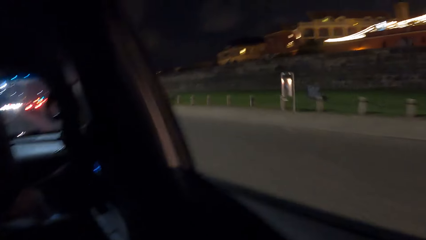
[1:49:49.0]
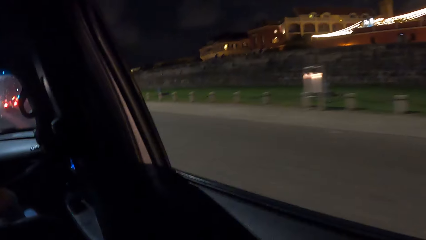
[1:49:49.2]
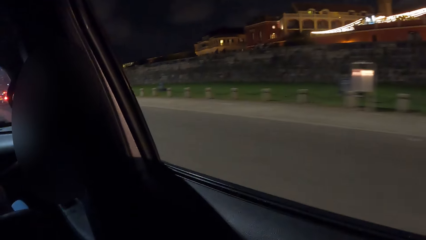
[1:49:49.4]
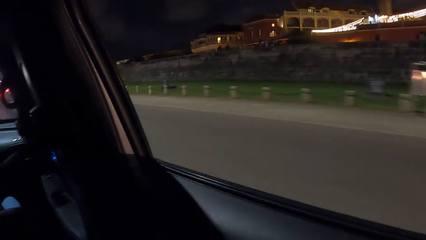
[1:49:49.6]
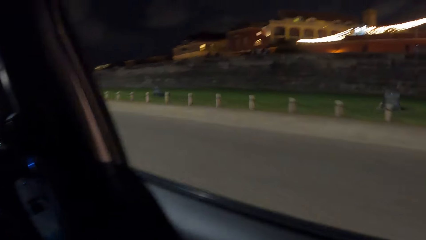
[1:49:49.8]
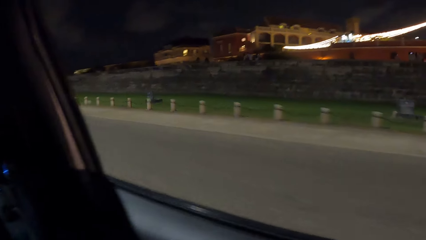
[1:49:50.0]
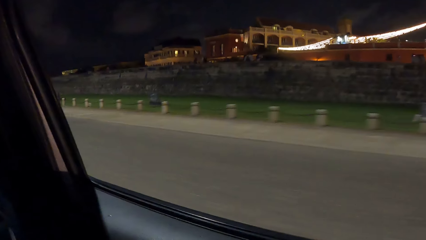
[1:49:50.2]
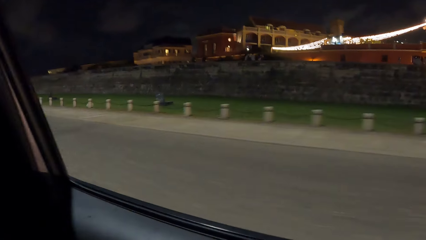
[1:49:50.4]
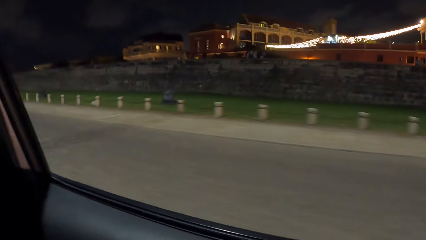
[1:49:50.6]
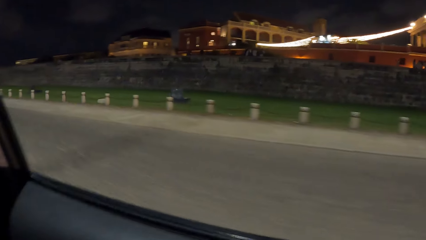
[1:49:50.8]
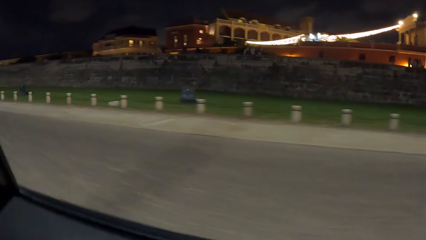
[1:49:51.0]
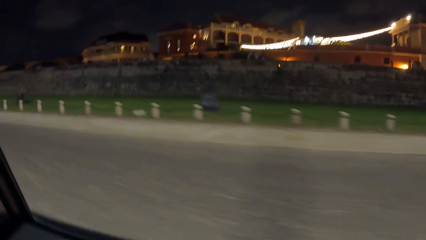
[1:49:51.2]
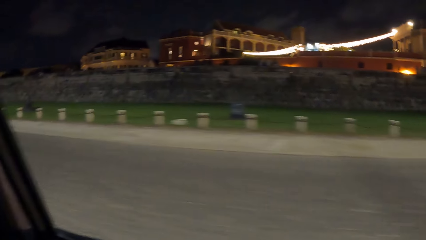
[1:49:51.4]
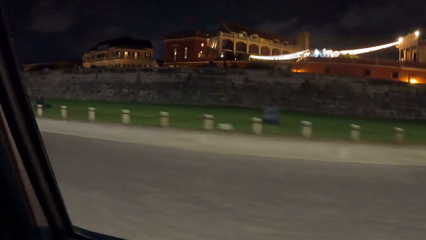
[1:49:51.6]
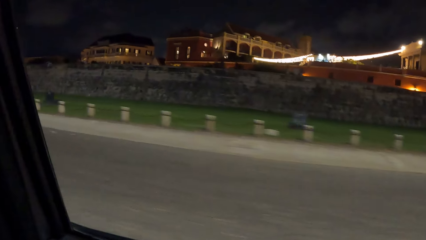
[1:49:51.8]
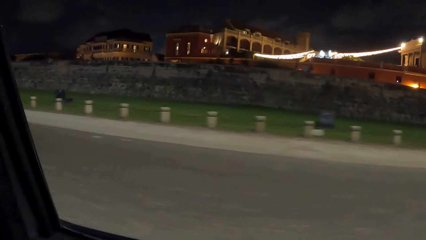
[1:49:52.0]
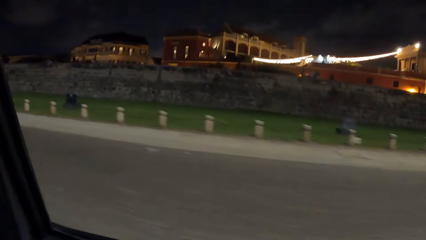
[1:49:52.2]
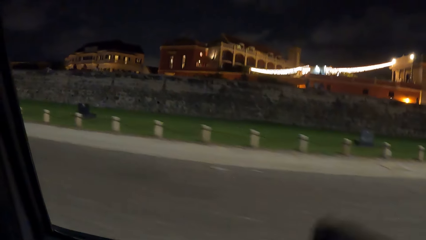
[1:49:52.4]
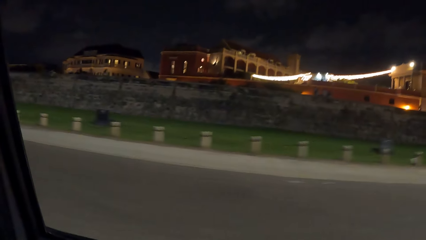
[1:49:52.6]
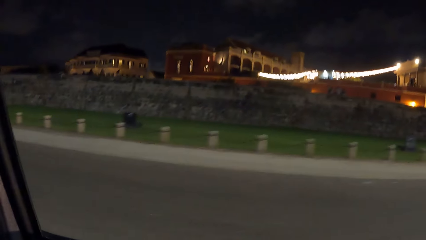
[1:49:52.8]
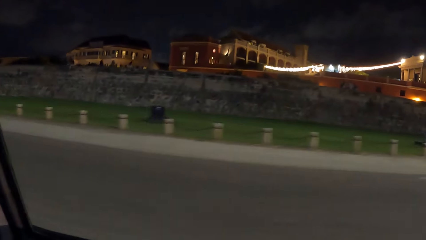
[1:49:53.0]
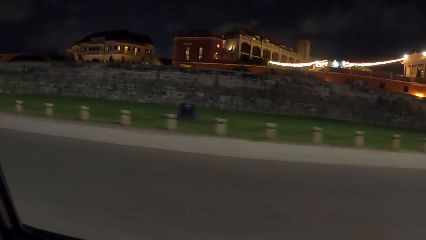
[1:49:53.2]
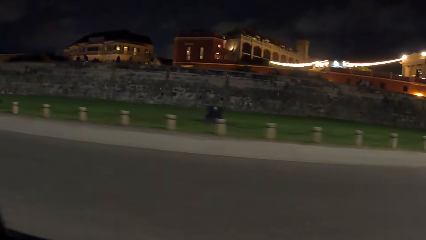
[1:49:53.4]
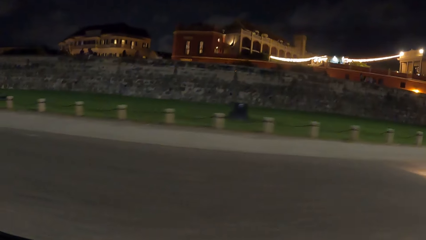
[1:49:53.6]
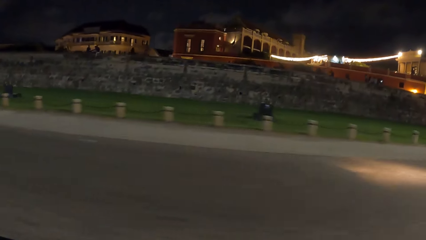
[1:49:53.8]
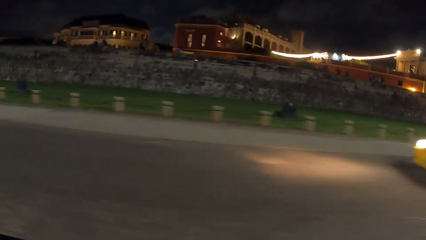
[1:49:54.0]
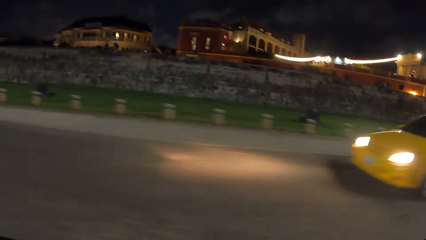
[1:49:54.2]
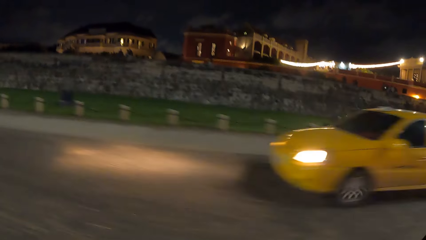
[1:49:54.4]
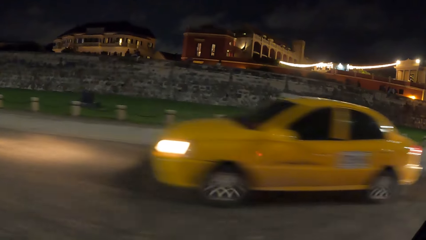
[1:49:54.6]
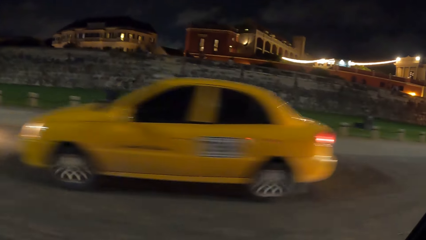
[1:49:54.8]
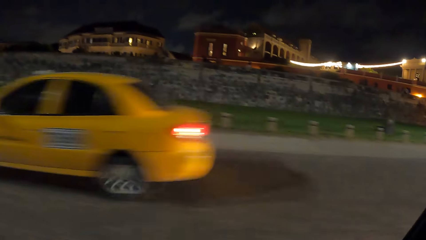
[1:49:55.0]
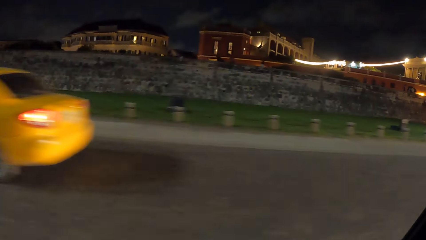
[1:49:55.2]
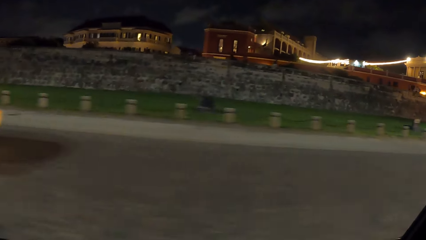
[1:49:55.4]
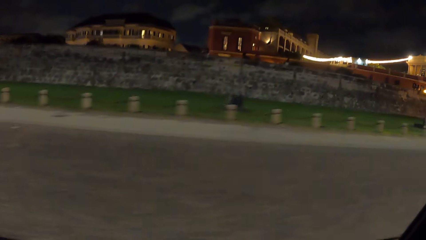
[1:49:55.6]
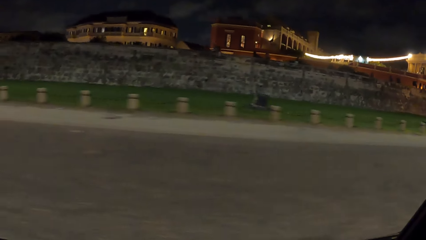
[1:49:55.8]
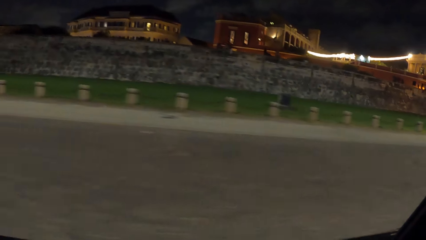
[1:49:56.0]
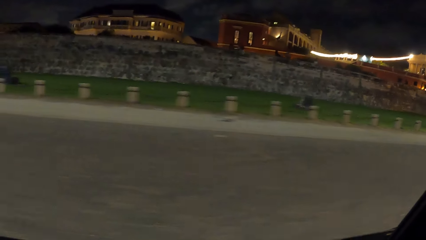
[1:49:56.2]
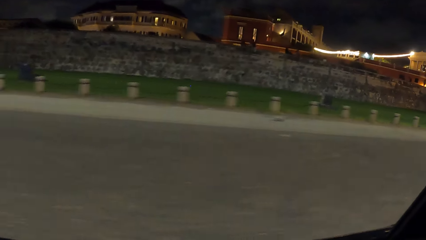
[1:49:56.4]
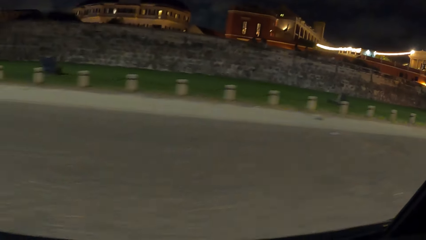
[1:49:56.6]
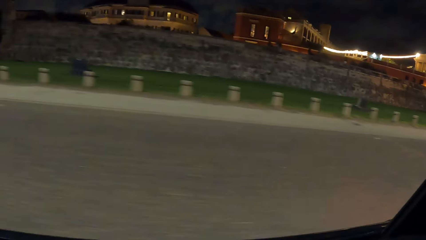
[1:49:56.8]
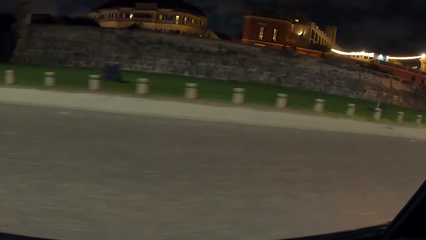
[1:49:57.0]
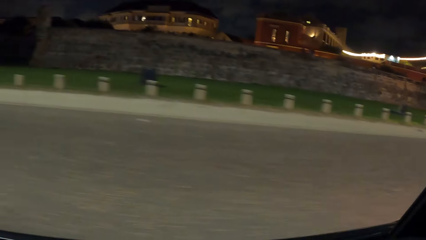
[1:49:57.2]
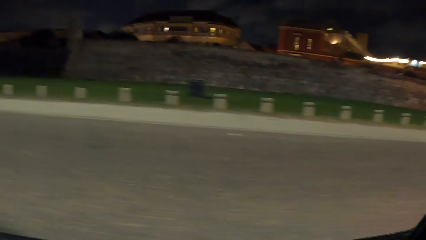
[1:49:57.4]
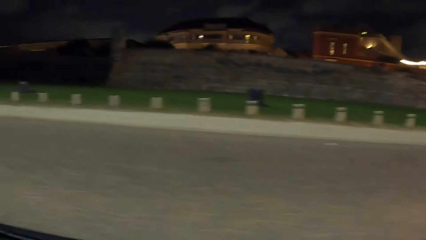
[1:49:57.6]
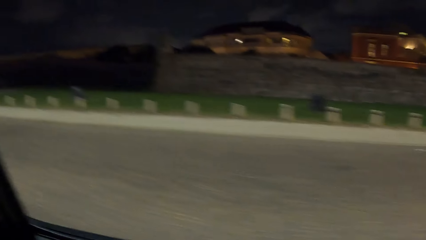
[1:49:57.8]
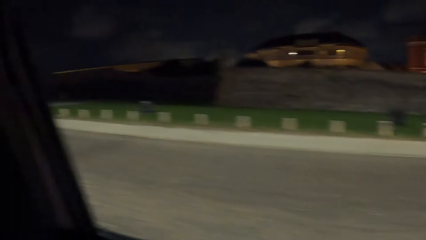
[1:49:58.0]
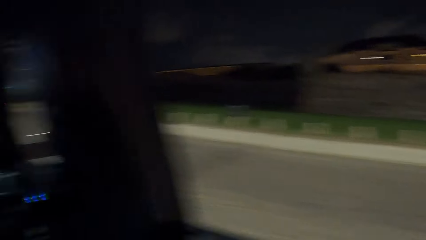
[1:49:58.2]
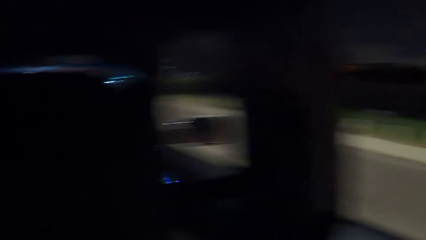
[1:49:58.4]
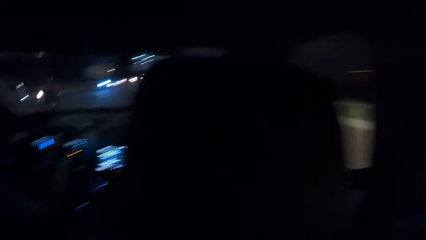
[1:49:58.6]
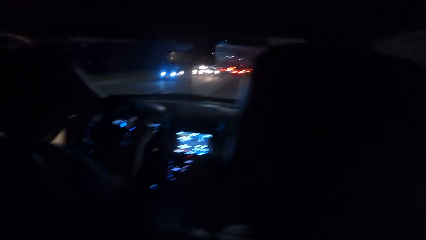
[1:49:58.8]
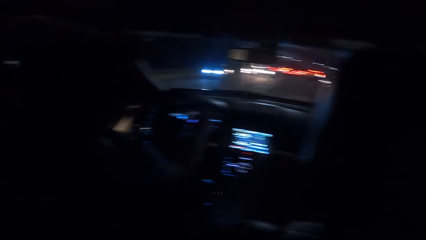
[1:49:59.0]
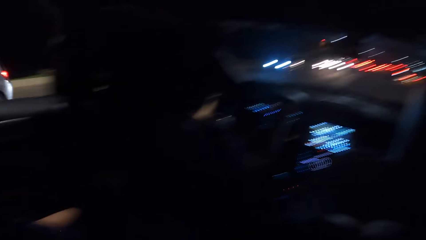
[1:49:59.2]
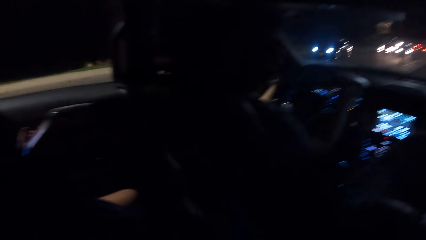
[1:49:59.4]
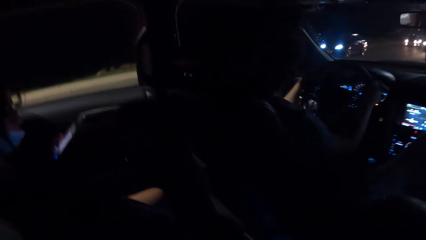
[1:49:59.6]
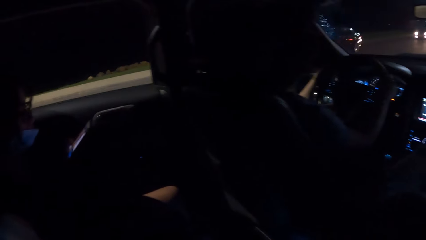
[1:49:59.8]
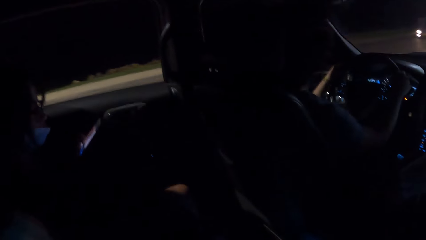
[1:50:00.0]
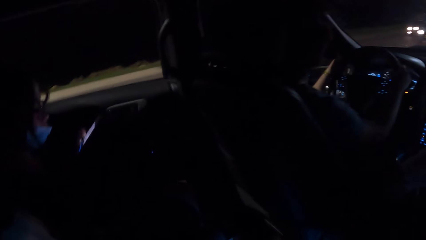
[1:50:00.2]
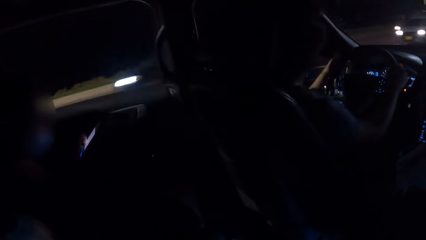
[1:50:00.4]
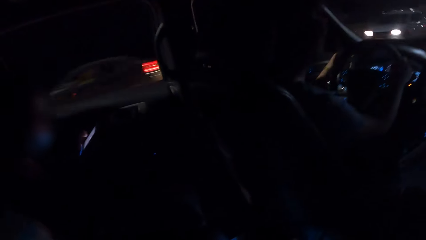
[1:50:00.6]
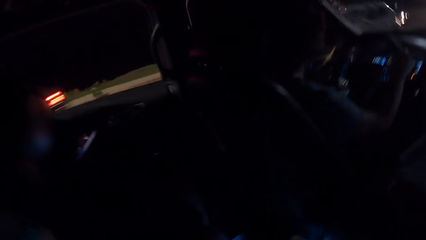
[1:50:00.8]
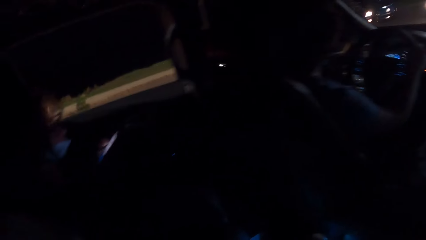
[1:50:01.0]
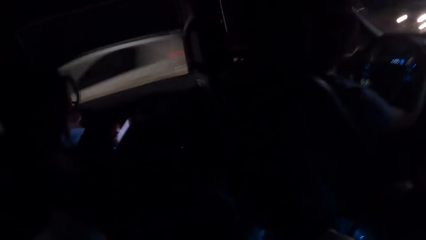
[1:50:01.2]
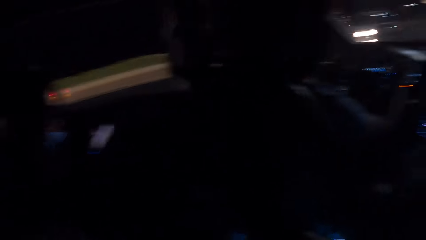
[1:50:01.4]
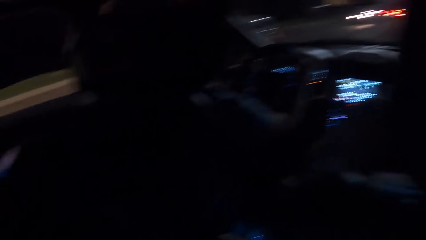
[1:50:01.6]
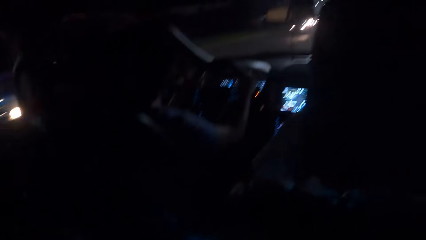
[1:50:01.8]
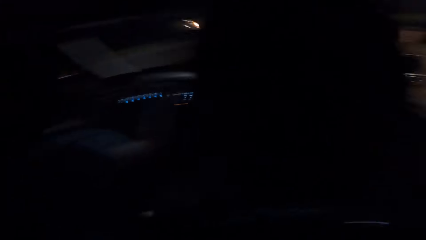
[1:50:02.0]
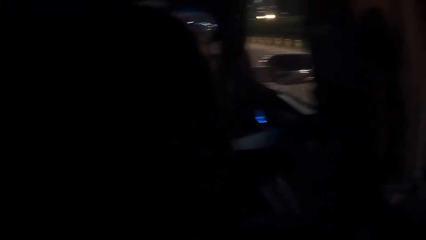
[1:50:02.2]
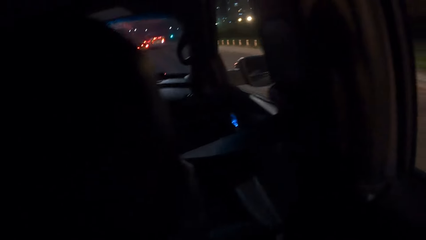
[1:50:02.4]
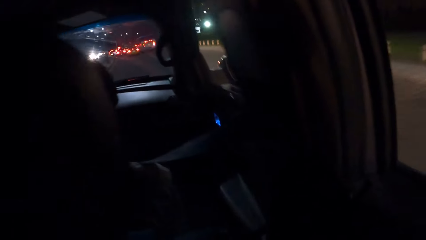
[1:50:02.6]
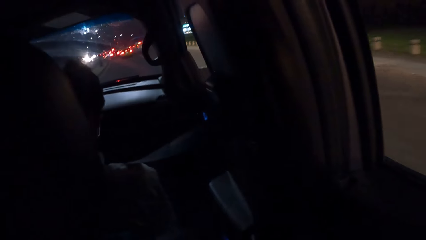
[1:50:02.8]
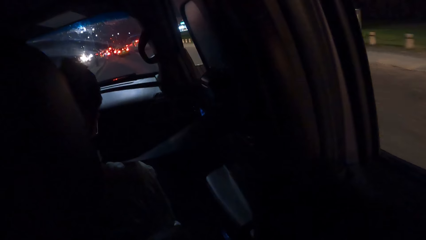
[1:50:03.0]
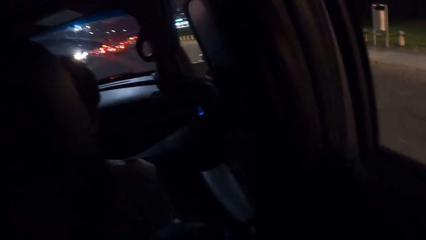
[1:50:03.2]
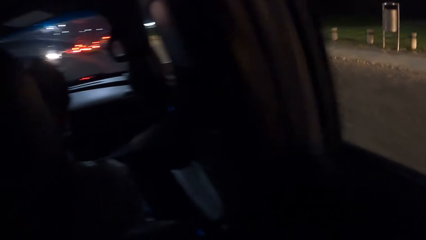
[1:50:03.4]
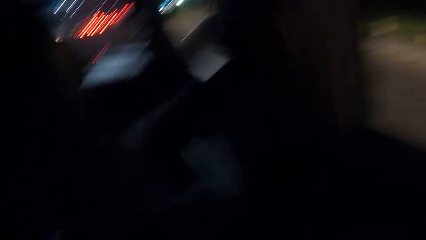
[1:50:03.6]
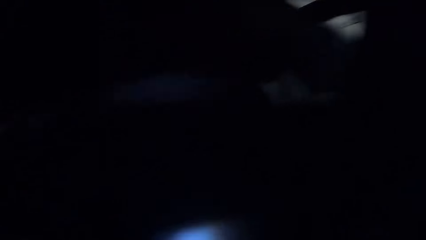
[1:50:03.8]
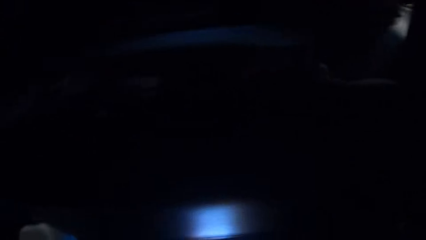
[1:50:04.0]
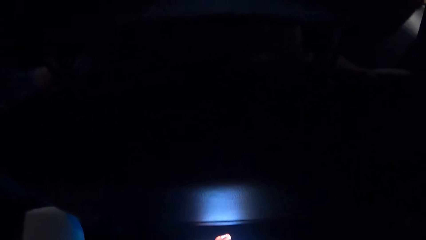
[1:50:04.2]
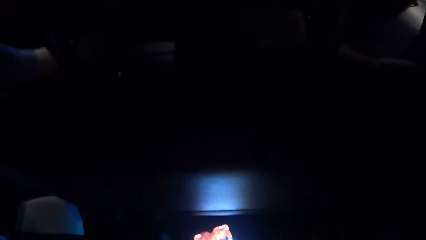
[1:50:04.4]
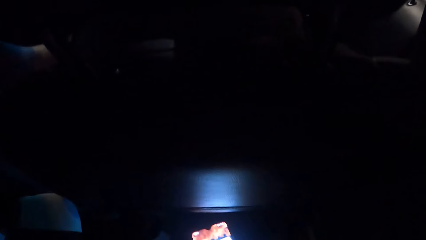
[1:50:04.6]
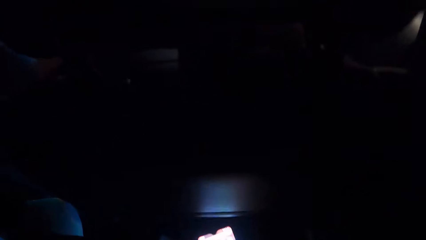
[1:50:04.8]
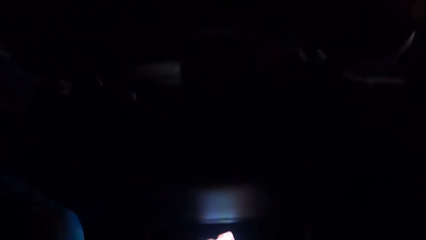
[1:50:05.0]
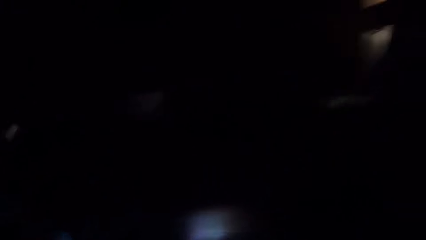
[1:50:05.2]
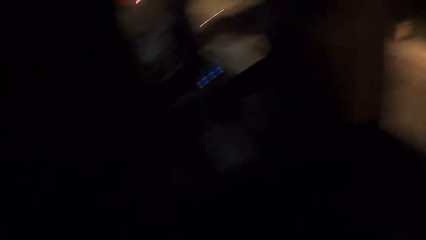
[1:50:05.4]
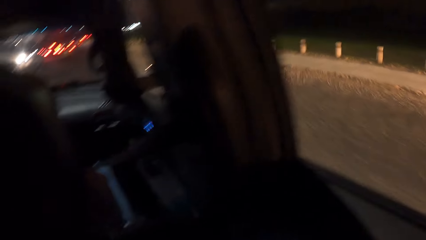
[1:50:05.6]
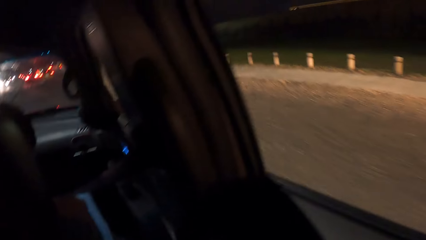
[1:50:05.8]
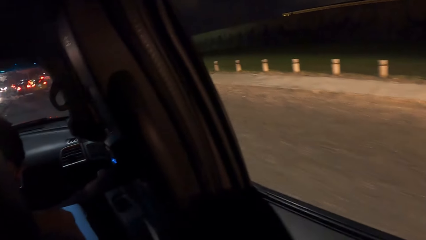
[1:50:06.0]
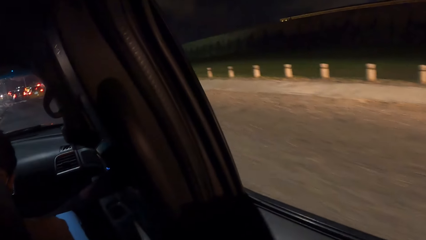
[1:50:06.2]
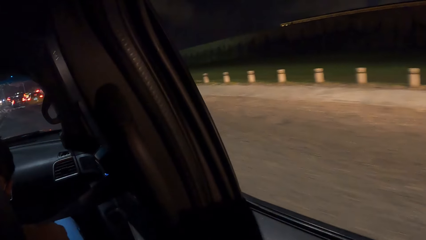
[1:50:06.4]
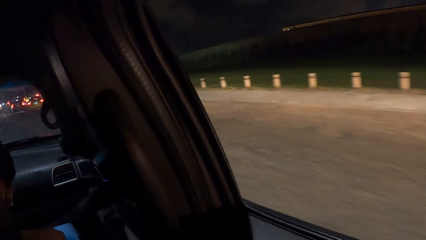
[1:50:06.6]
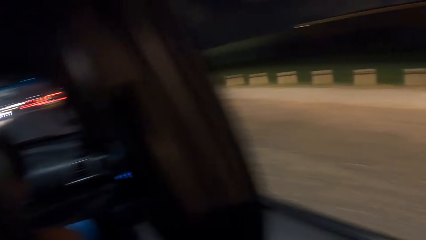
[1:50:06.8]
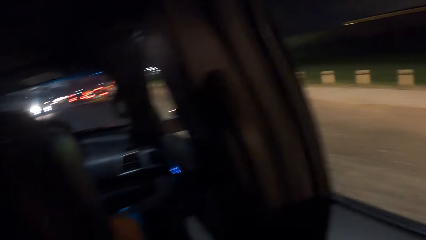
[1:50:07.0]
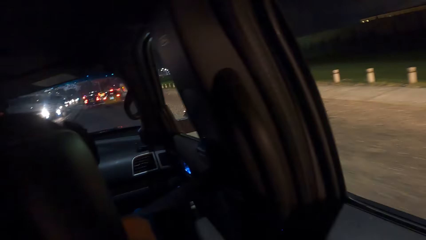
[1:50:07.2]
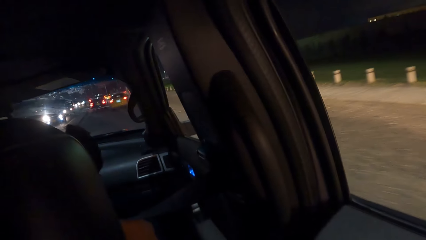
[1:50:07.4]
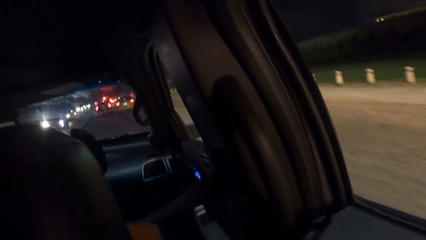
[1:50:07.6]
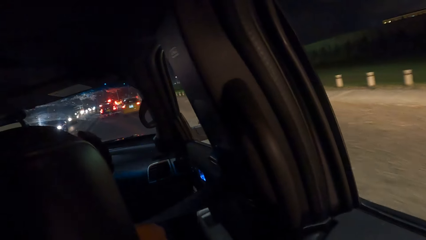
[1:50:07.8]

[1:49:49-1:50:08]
The camera wearer looks outside the window. They look inside the car.
